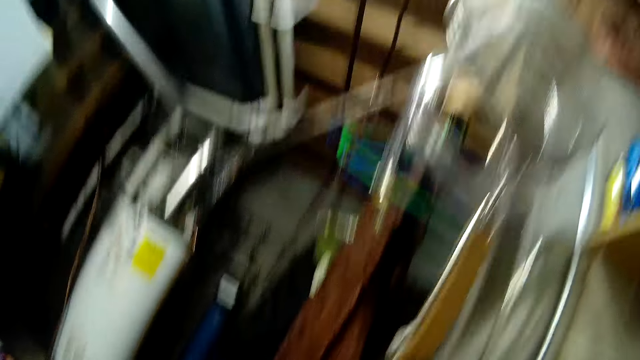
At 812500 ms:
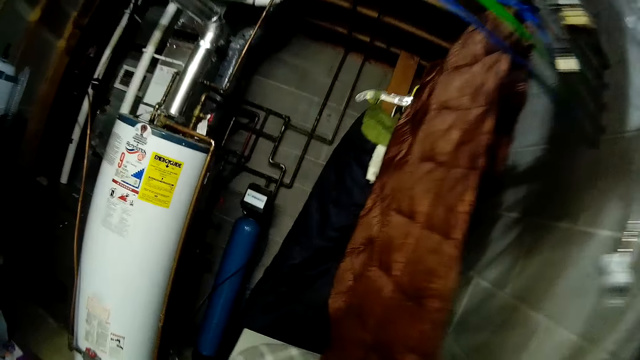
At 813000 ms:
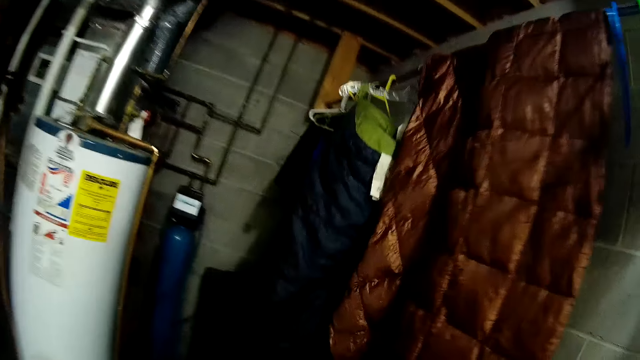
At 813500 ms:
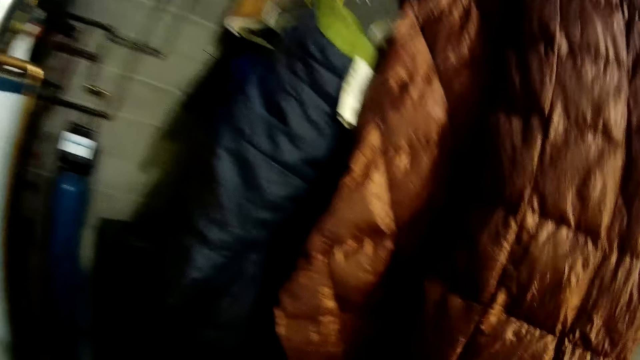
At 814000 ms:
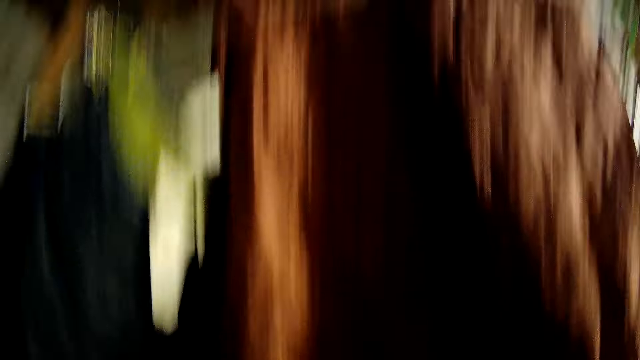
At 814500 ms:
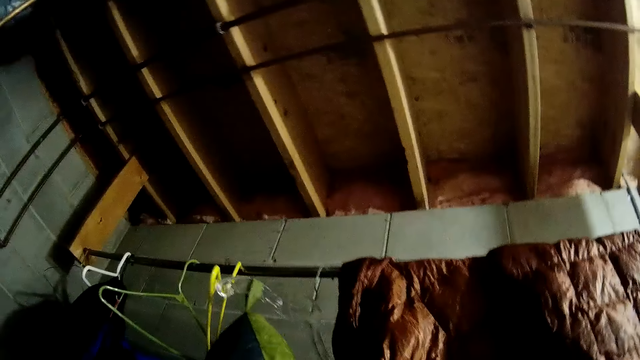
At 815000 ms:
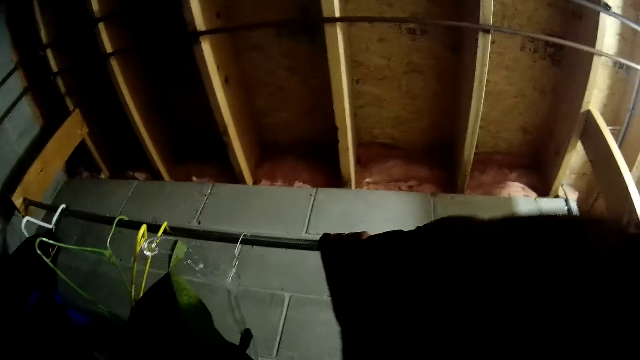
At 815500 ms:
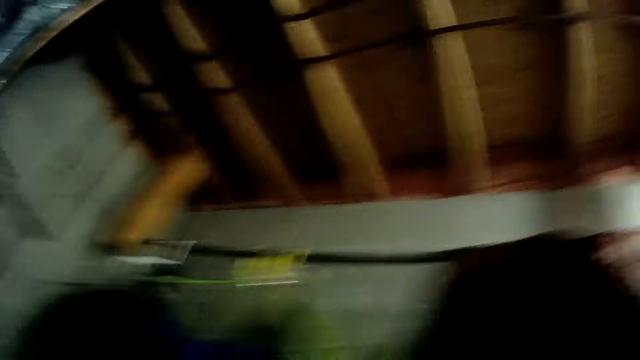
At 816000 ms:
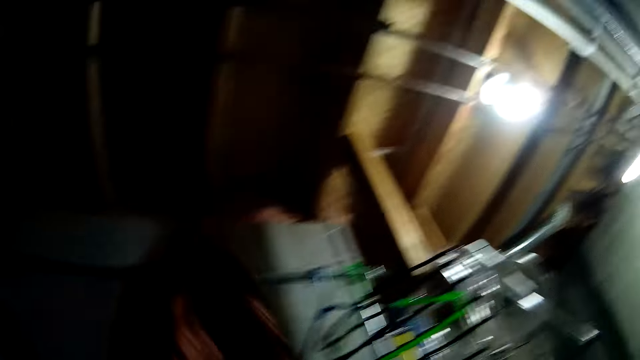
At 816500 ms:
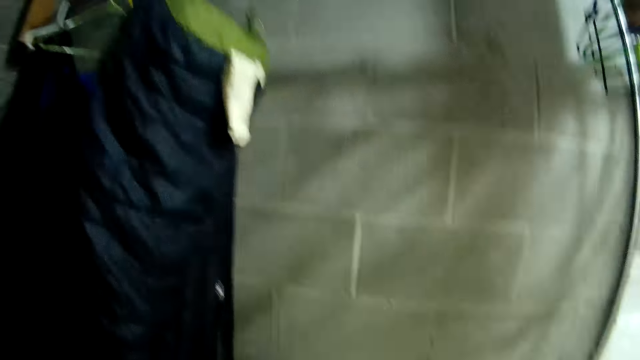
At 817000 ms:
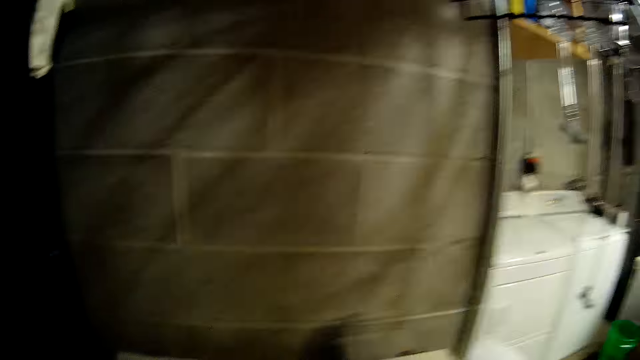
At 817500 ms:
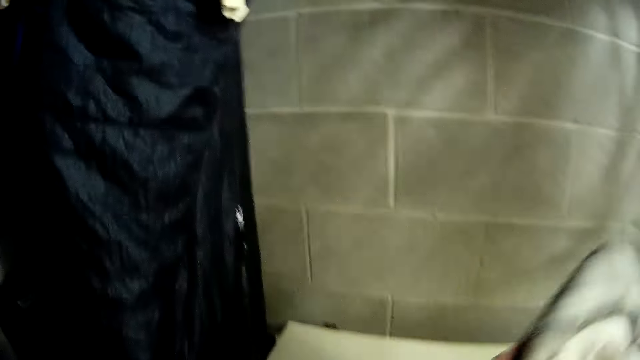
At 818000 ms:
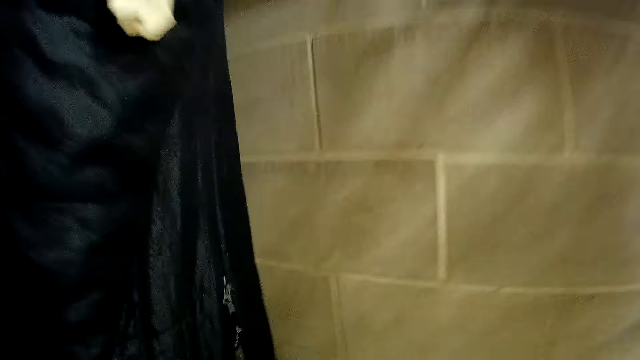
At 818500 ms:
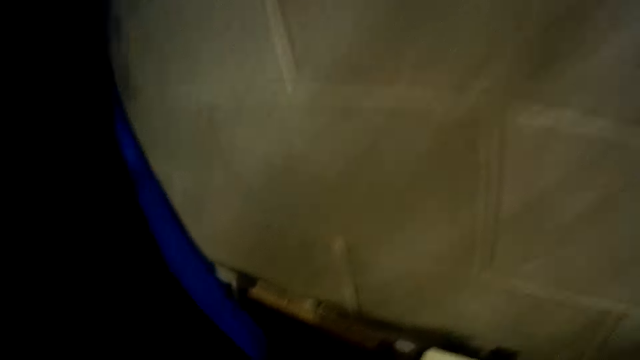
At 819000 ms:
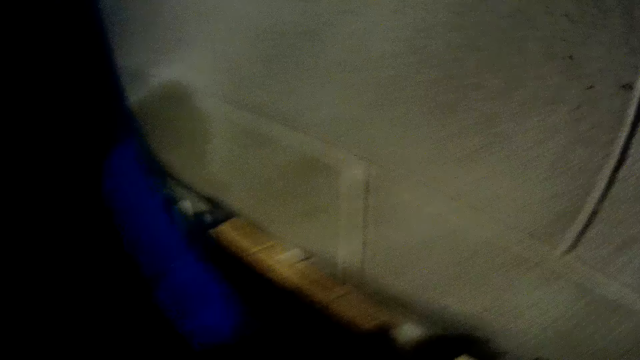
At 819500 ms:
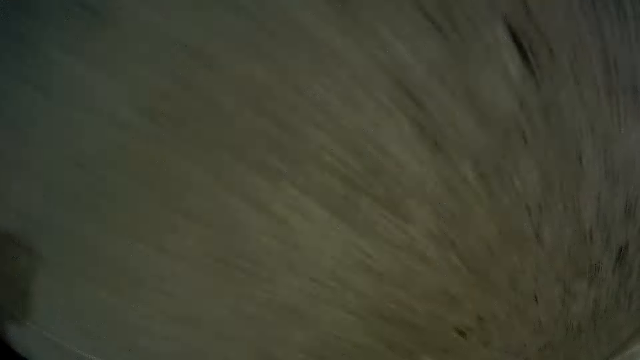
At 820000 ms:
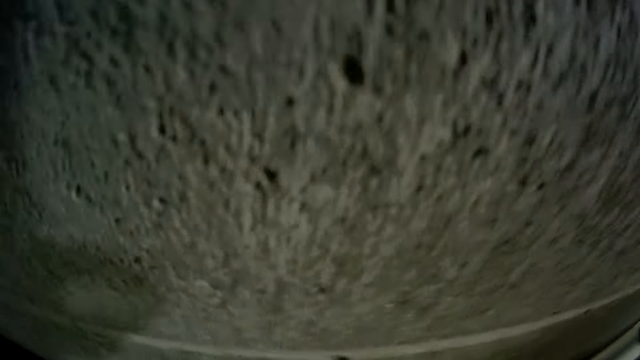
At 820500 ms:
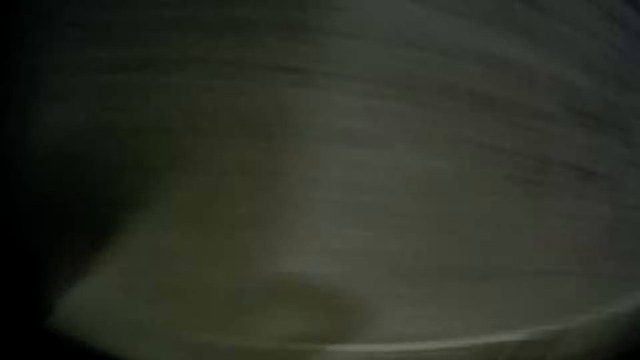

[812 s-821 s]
The camera wearer takes a cloth or blanket off a line with his hands. He moves the blanket with a hand.

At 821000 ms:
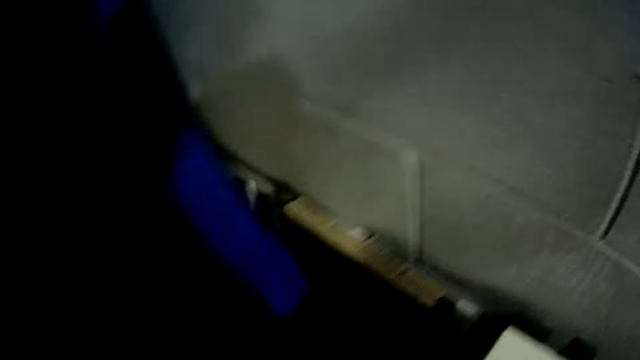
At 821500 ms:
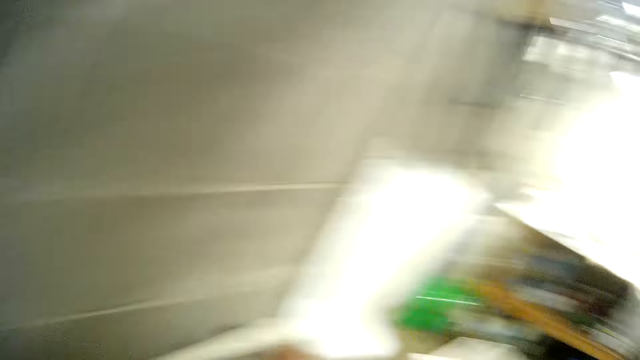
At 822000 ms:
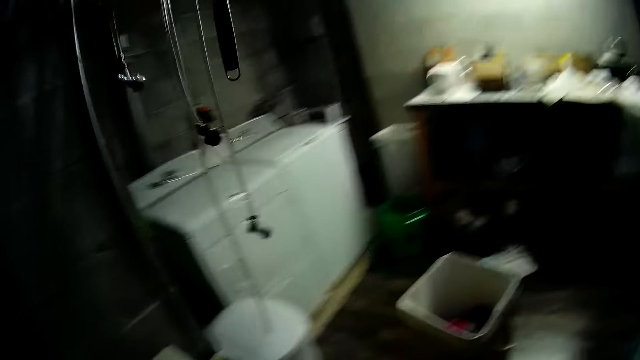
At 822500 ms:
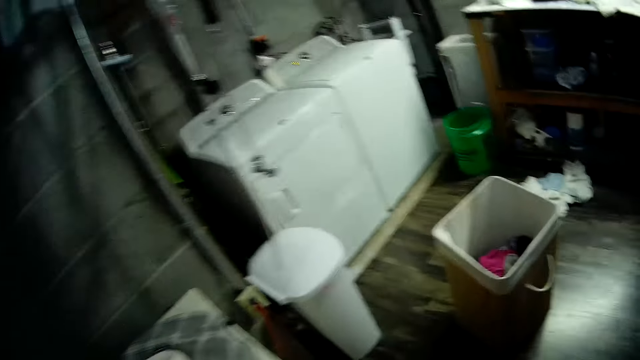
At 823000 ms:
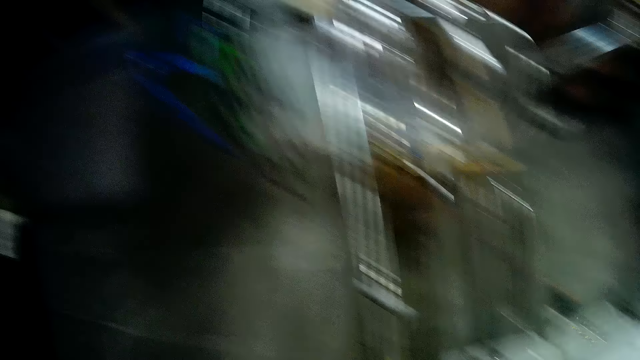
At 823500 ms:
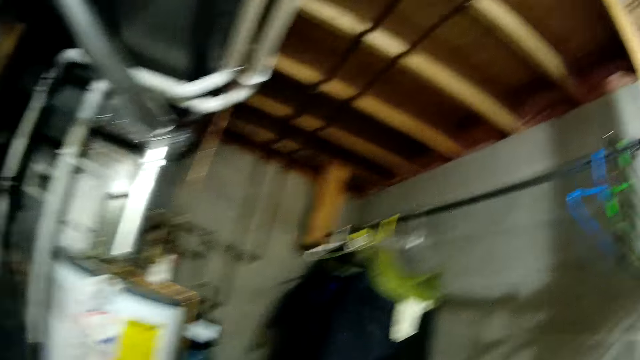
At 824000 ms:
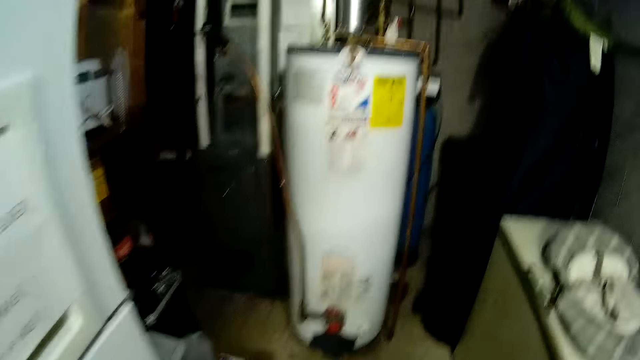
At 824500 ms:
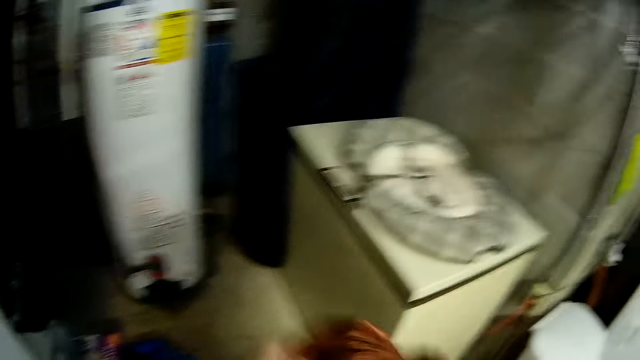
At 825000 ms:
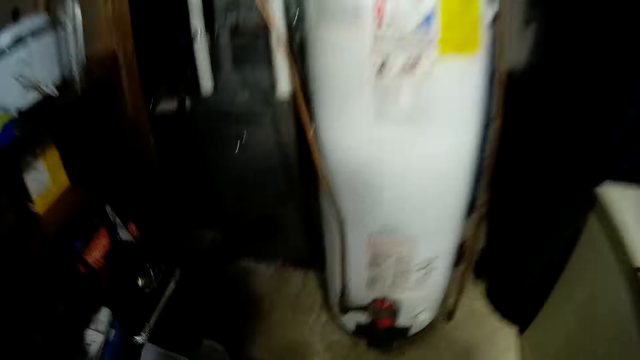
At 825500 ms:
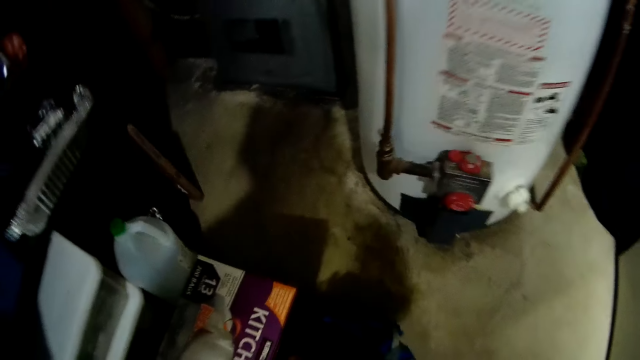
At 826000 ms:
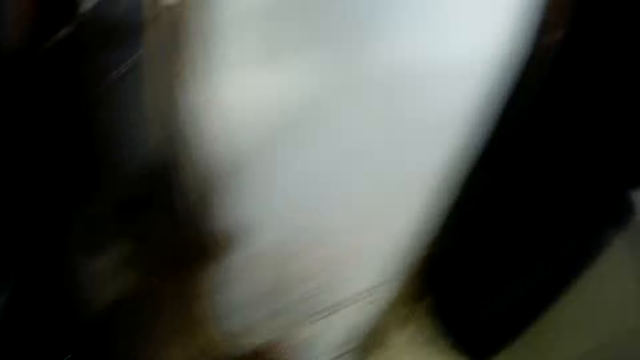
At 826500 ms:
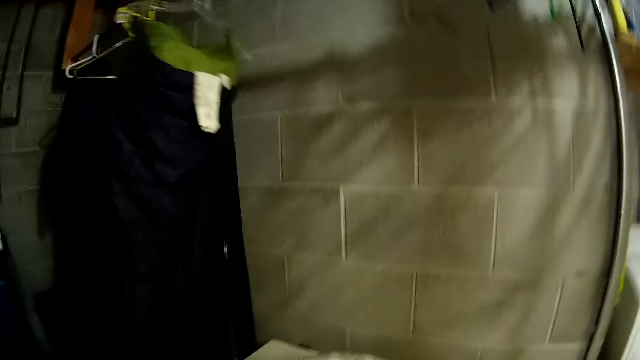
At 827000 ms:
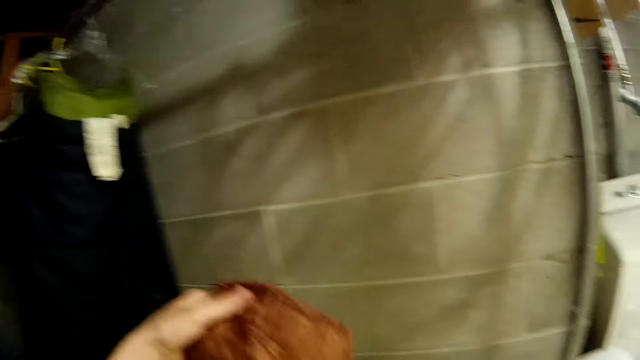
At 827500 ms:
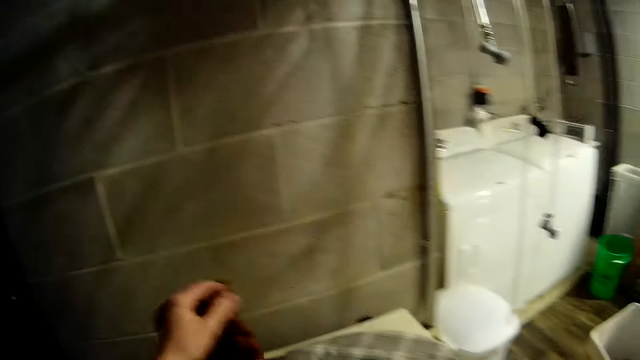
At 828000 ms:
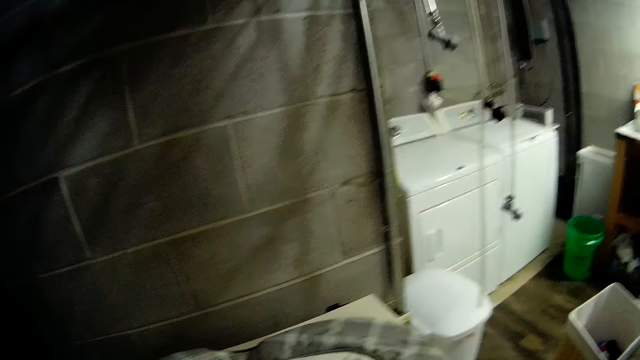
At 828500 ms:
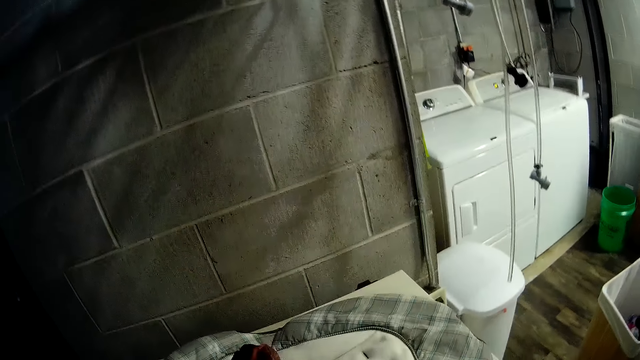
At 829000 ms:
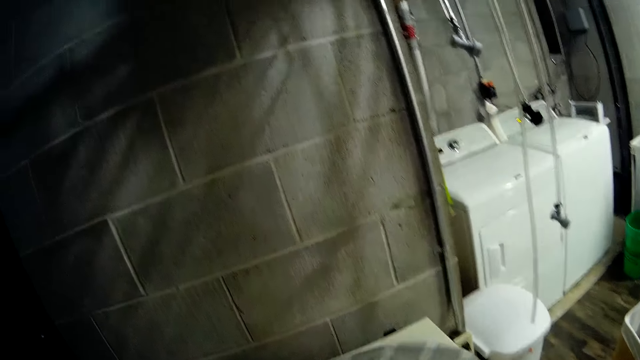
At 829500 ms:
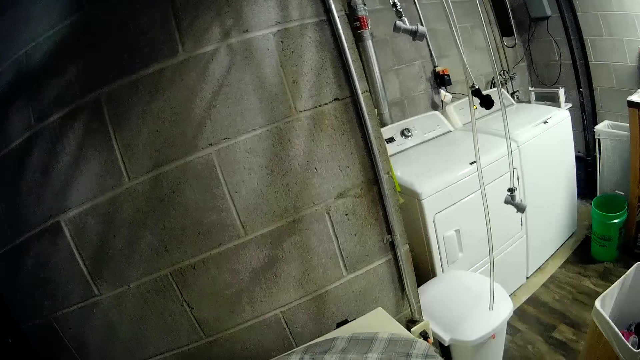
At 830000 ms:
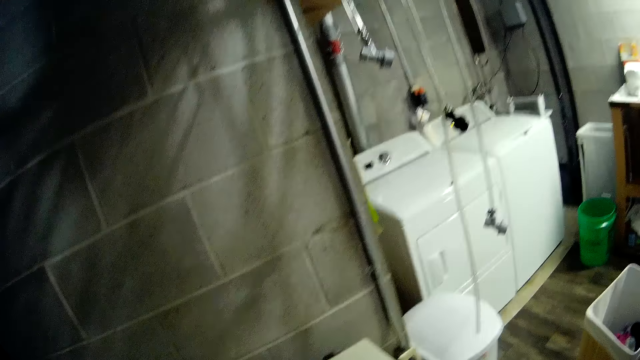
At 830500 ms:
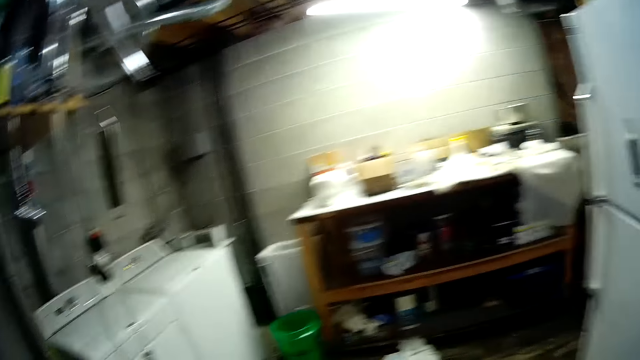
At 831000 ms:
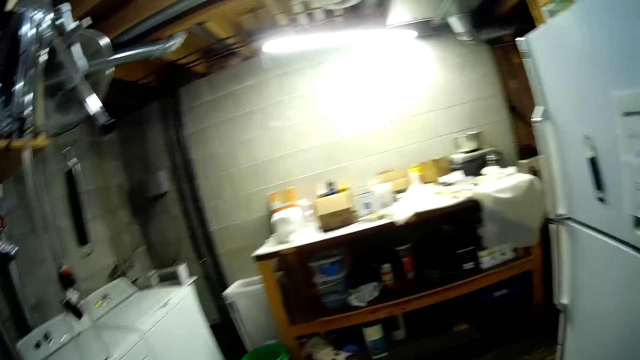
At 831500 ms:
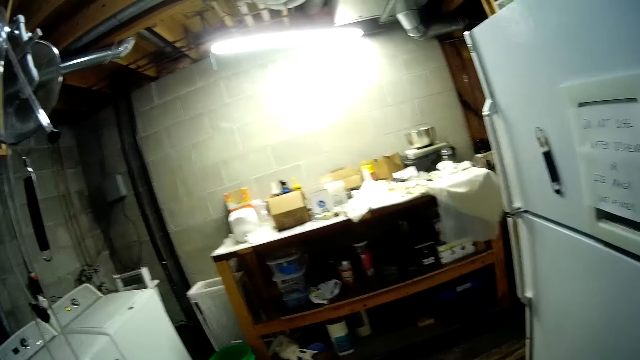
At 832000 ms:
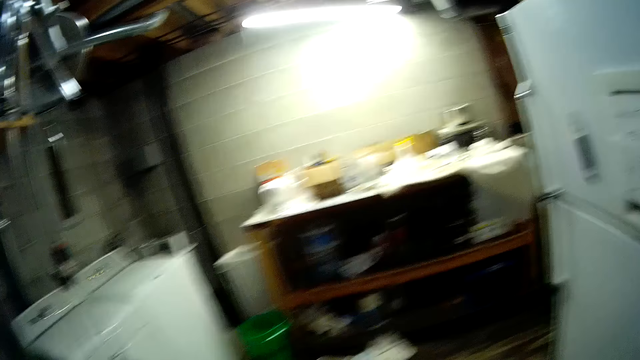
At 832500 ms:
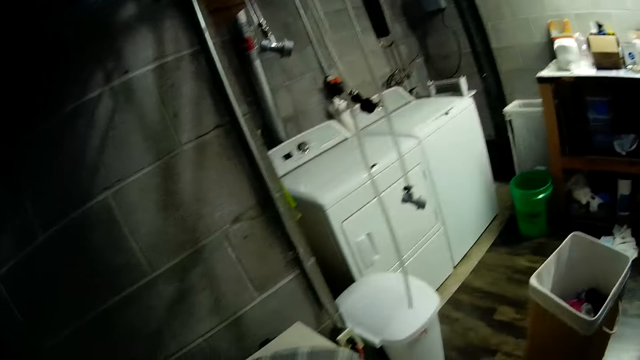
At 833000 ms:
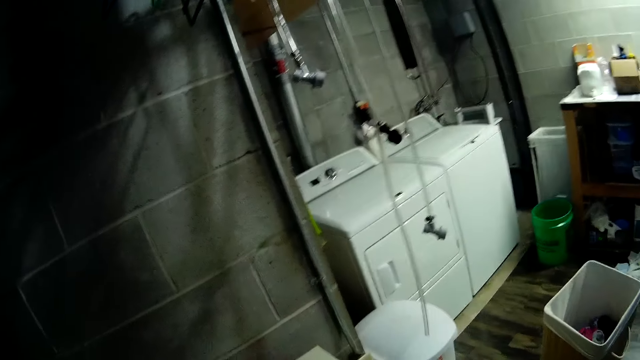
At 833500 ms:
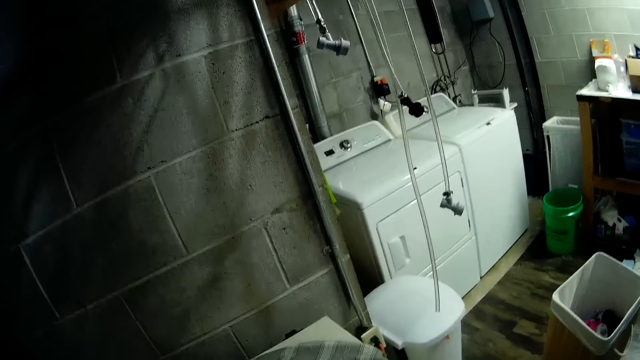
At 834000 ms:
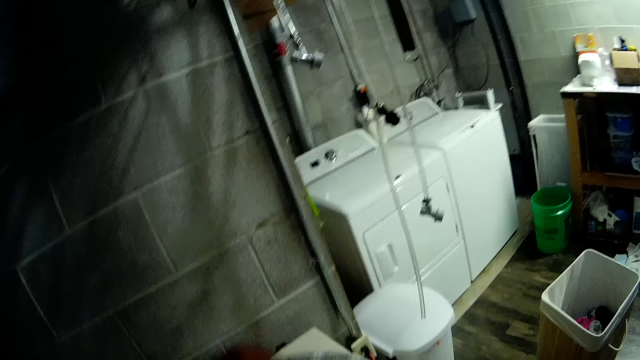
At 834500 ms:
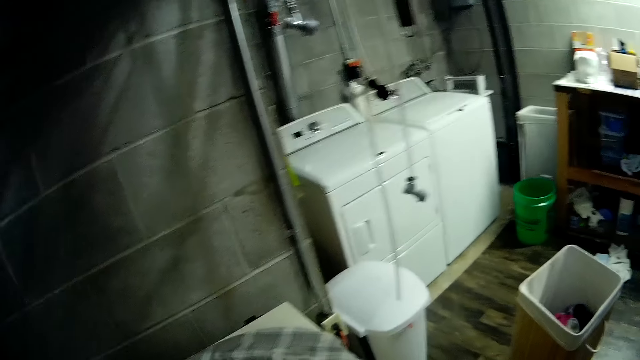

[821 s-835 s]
The camera wearer looks around a room. She moves a blanket with a hand. She picks a brush from the ground with her right hand. She puts the cloth on the table. She brushes the bedsheet with the brush in her right hand.
